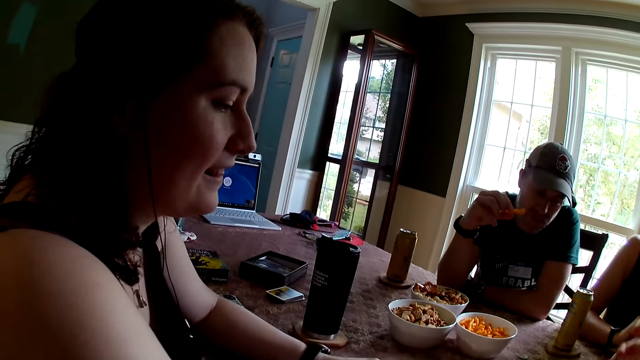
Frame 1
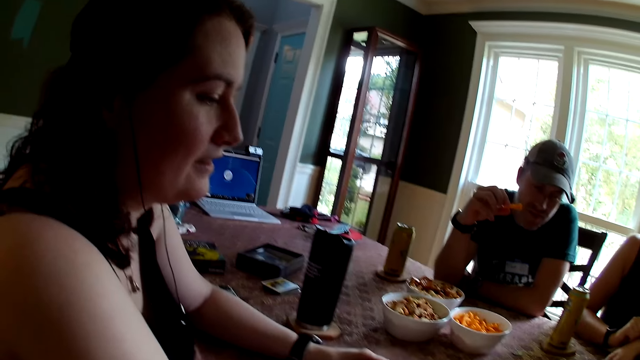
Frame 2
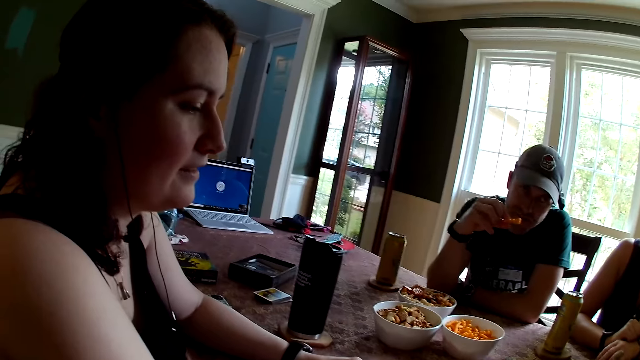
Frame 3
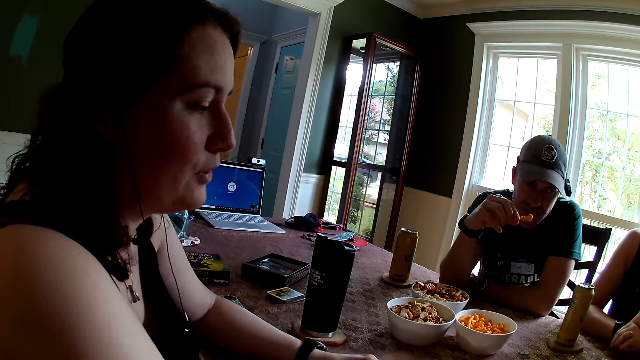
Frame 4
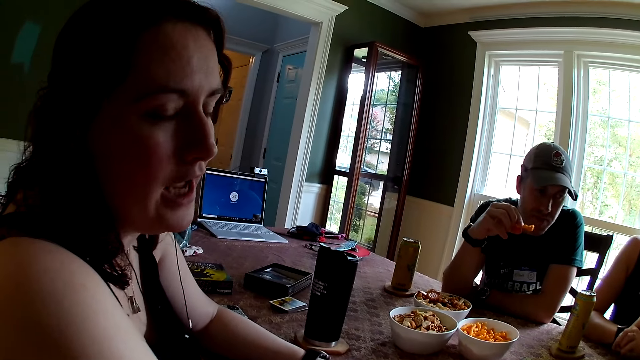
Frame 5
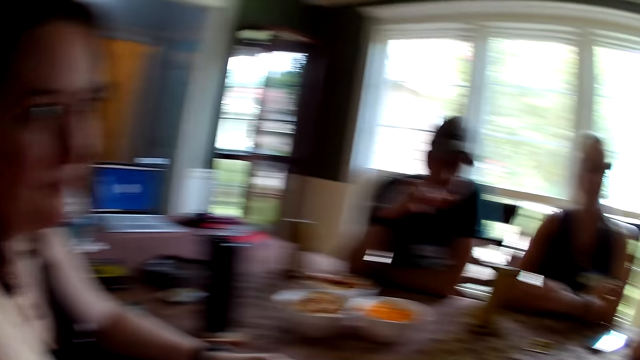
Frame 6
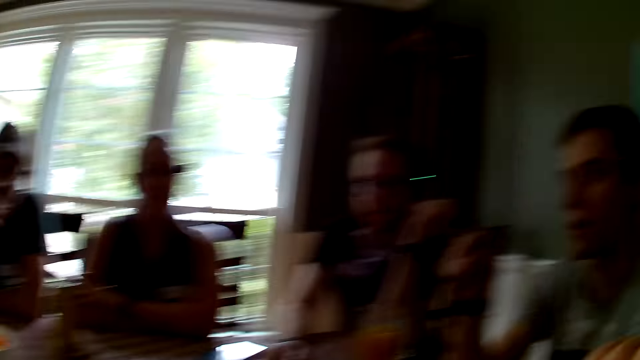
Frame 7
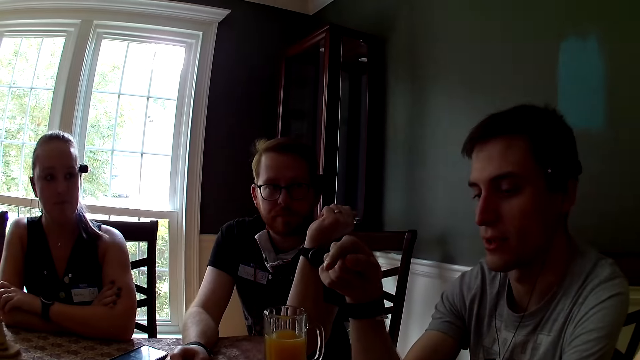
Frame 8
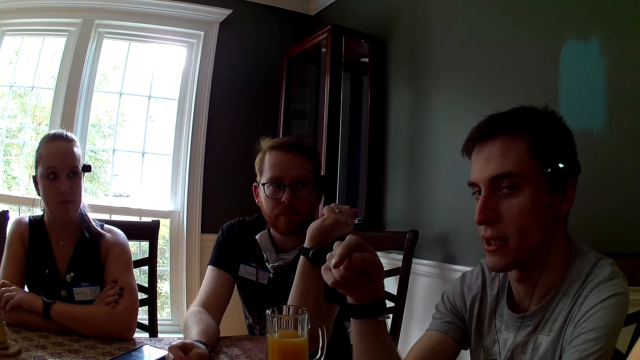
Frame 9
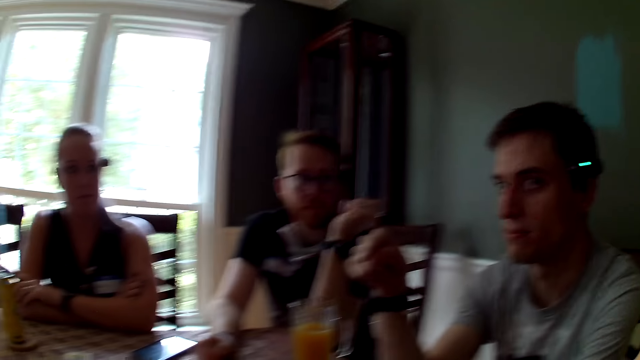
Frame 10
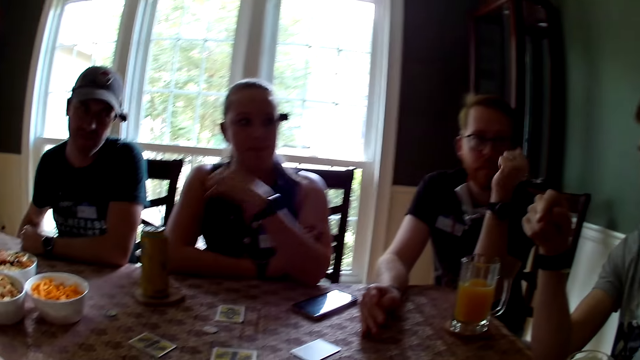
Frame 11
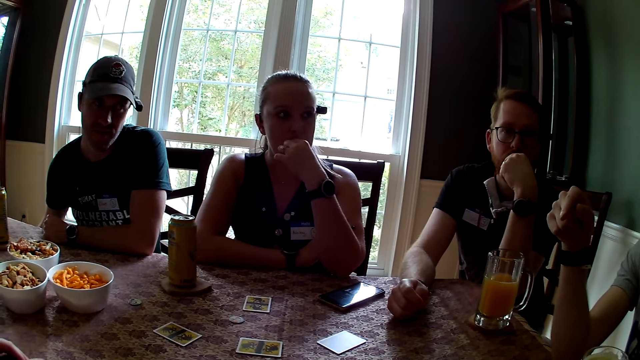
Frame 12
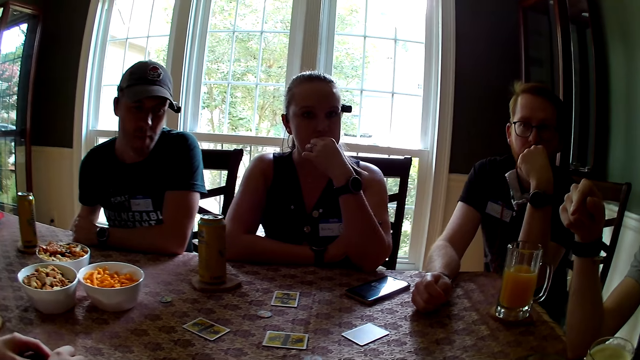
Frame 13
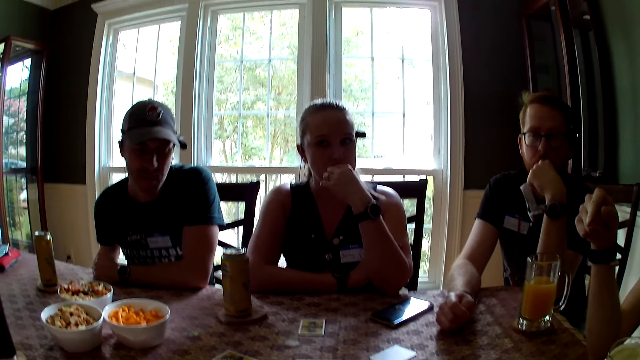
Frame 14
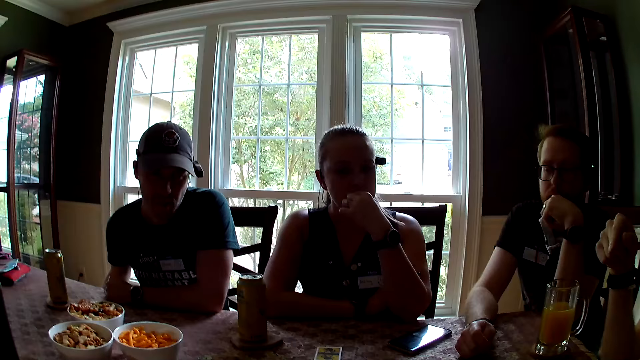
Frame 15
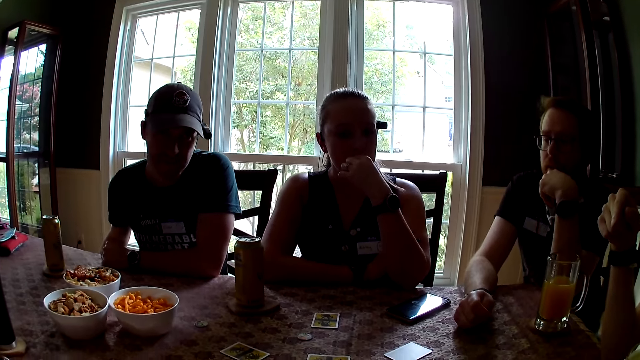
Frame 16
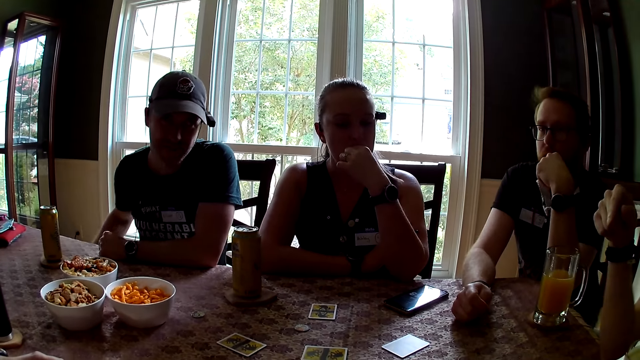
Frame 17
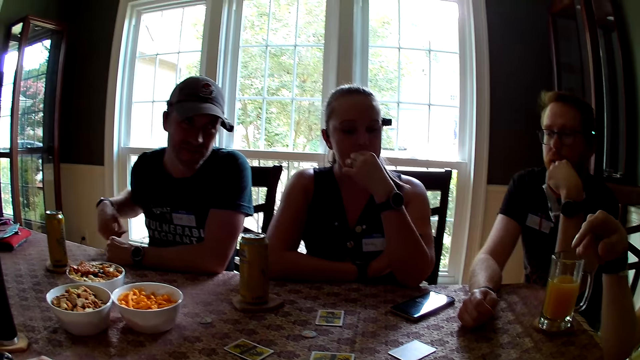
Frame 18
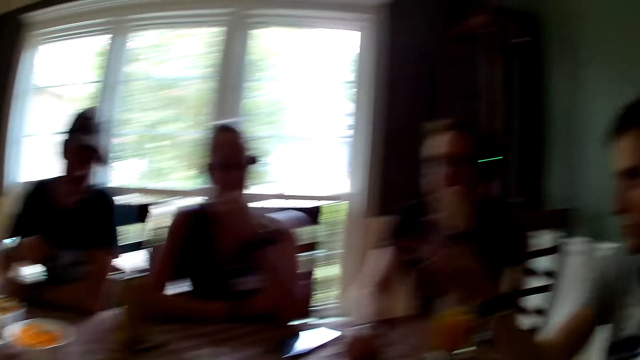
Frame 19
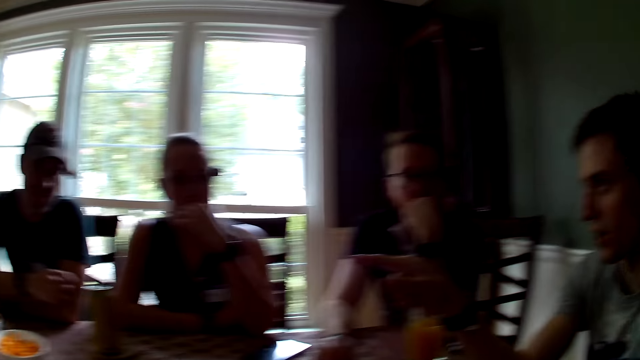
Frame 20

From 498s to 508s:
A woman speaks to the camera wearer.

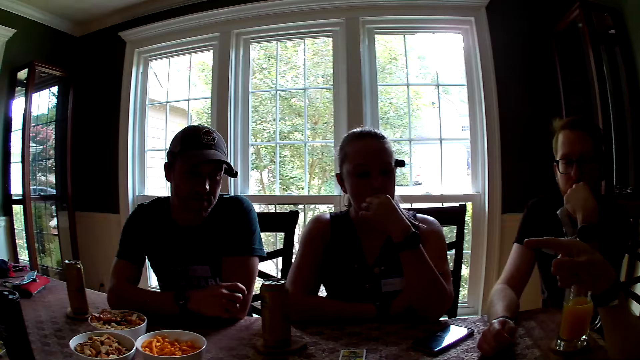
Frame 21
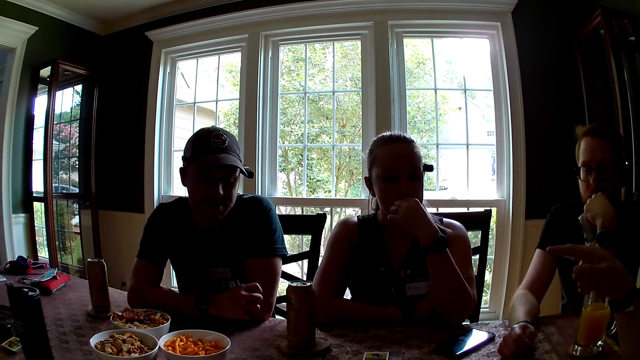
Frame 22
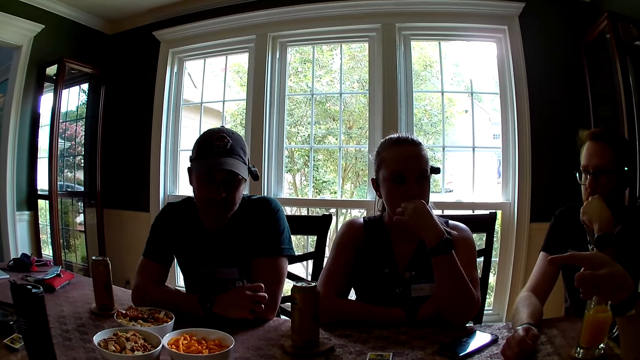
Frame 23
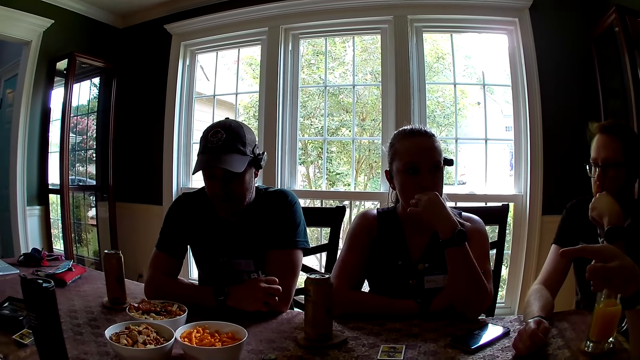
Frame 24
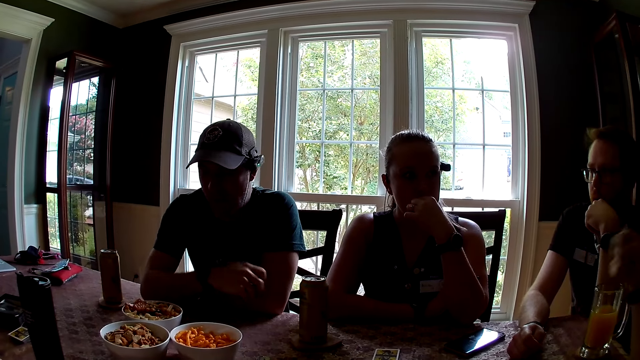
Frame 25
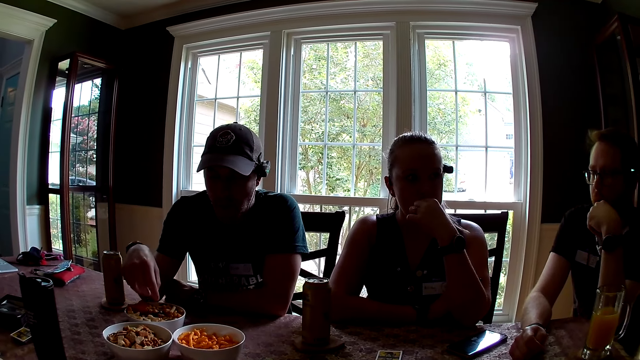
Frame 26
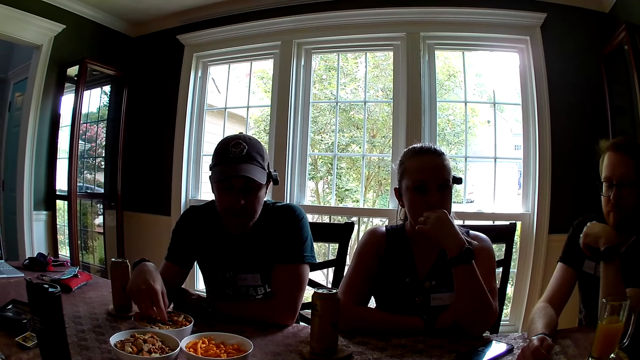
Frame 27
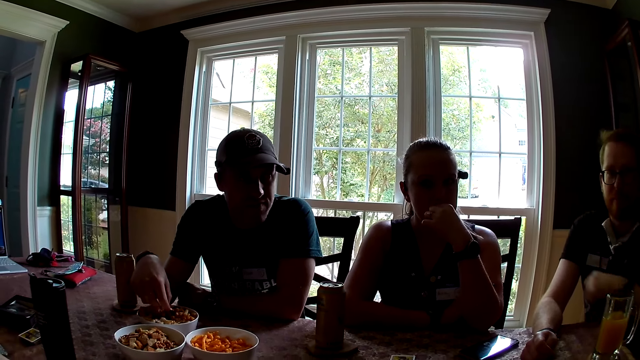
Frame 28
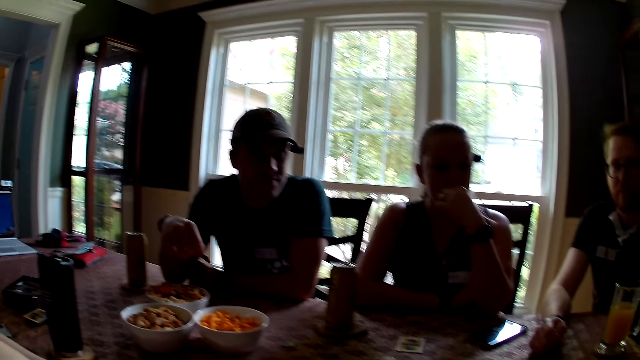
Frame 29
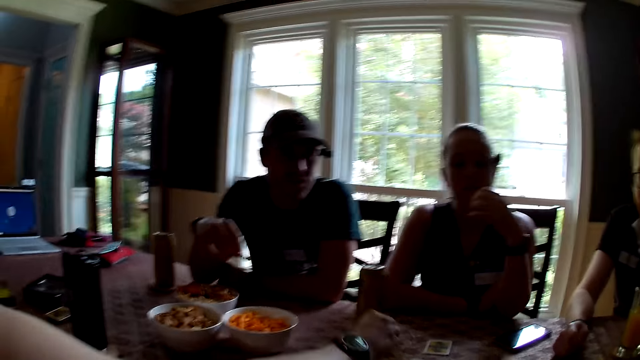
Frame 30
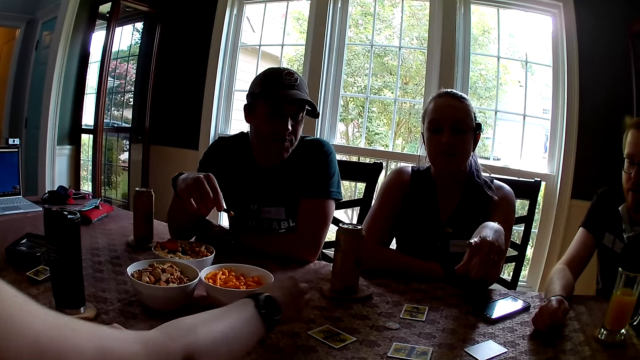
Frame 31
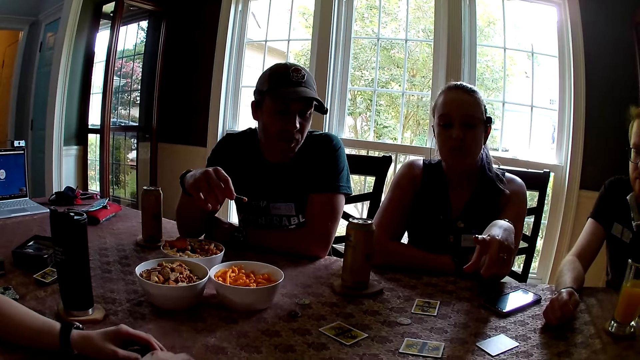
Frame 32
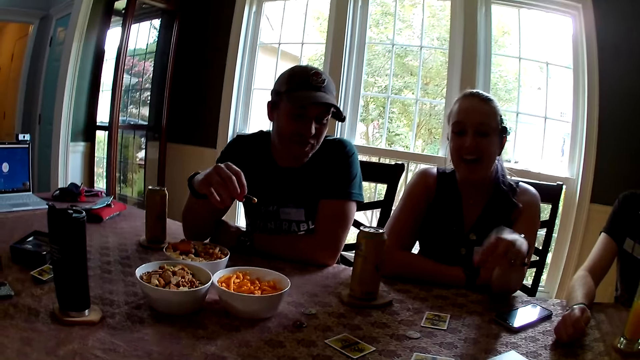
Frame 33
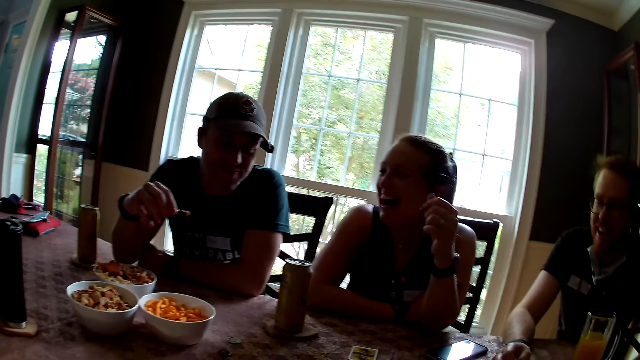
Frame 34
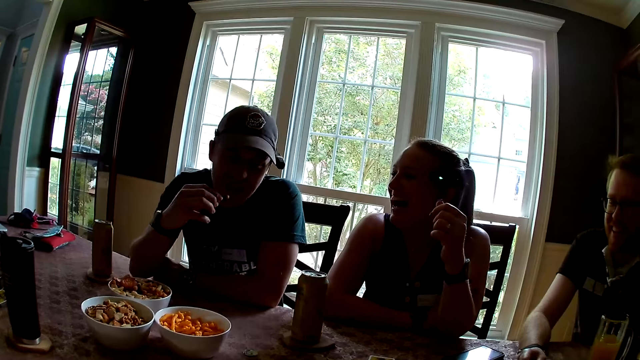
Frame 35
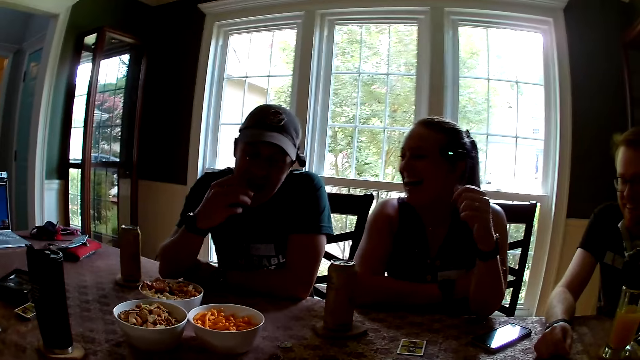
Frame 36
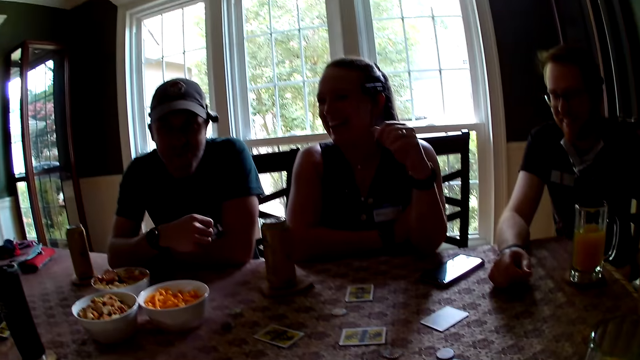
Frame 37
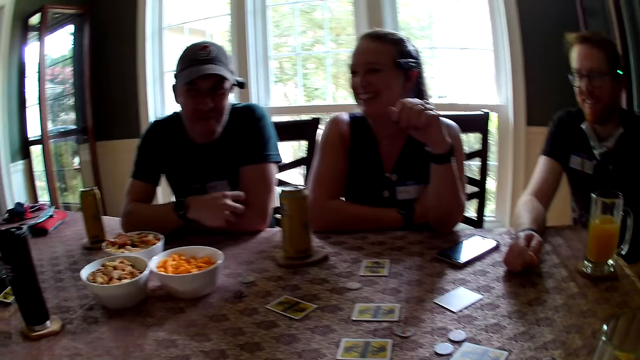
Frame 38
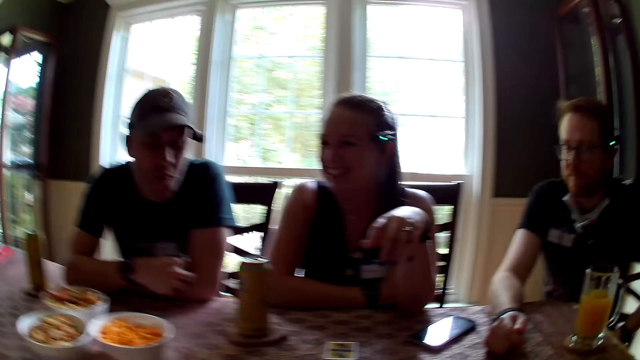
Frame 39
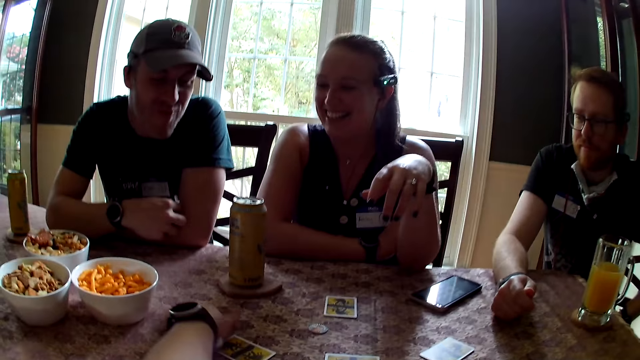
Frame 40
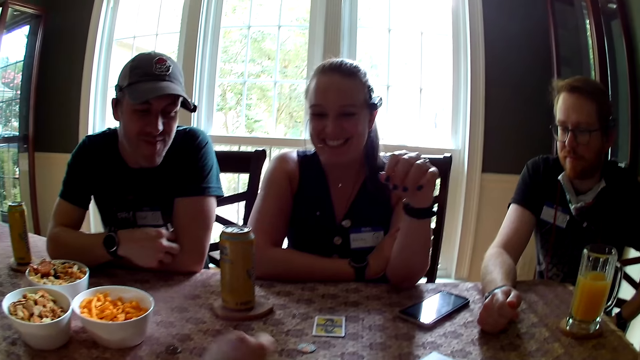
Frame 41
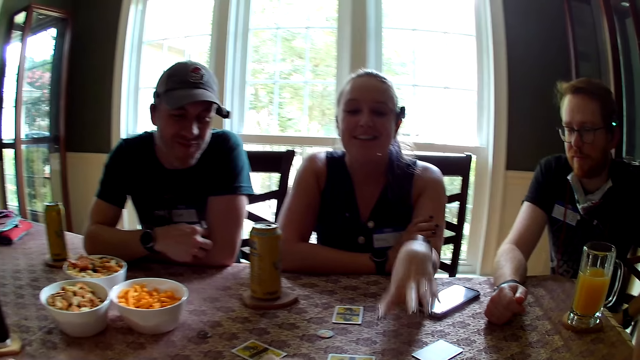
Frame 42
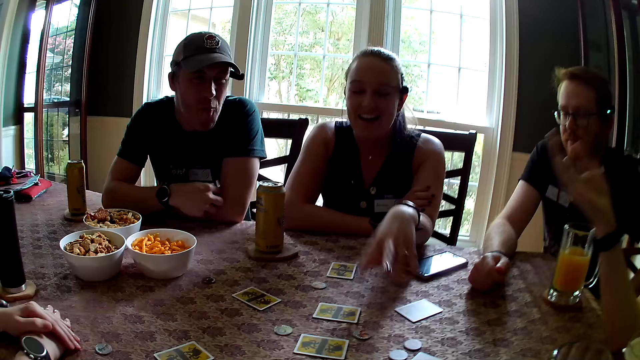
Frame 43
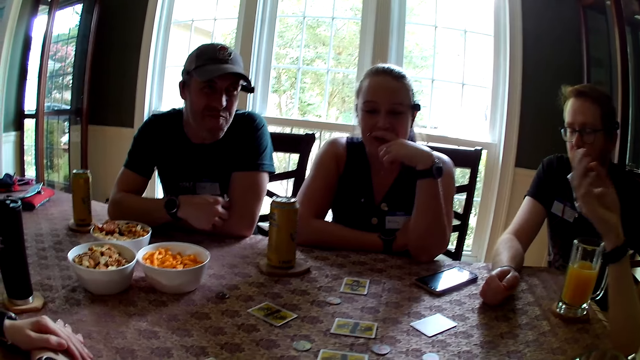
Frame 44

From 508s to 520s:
A man carries a snack from the bowl with his right hand. The man eats the snack with his right hand. The camera wearer, the man and other persons speak to each other.
